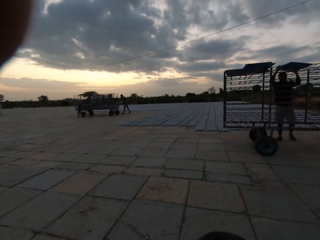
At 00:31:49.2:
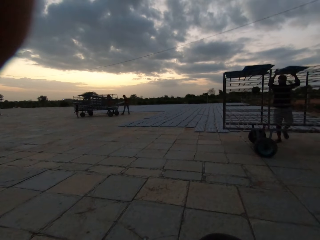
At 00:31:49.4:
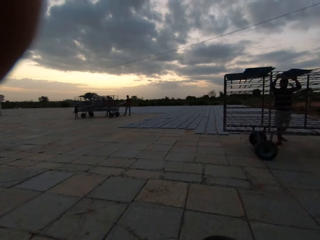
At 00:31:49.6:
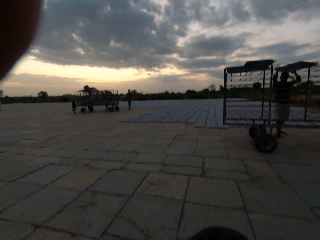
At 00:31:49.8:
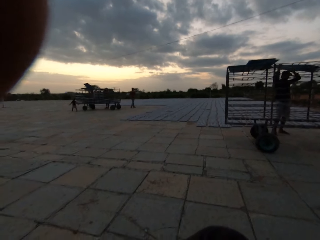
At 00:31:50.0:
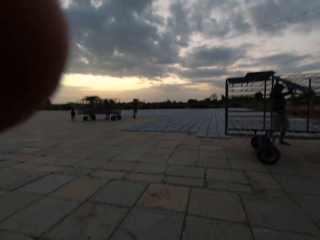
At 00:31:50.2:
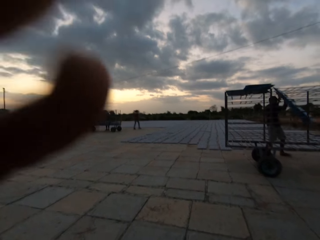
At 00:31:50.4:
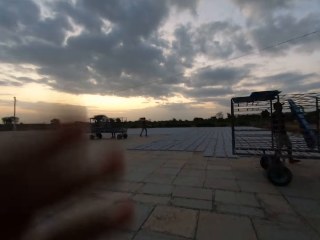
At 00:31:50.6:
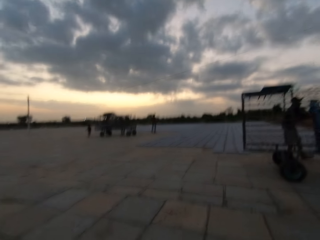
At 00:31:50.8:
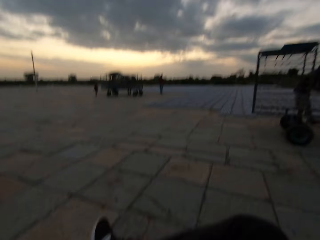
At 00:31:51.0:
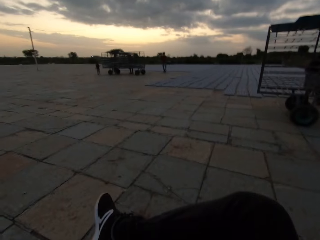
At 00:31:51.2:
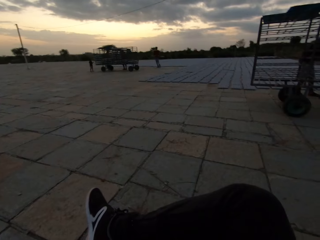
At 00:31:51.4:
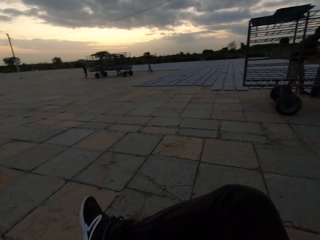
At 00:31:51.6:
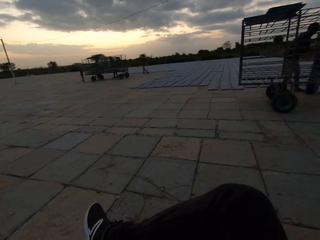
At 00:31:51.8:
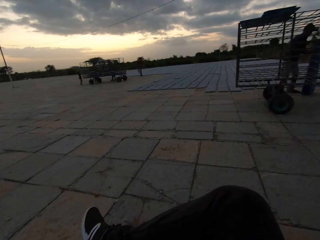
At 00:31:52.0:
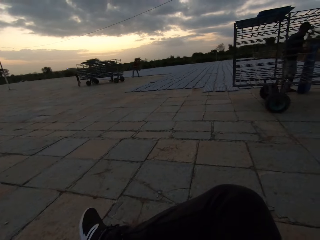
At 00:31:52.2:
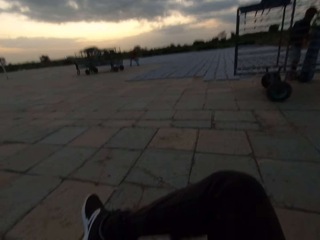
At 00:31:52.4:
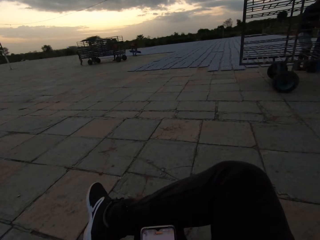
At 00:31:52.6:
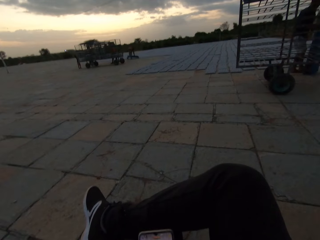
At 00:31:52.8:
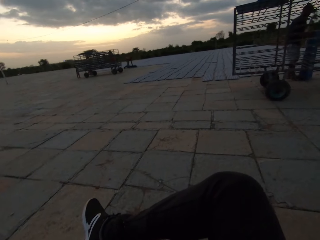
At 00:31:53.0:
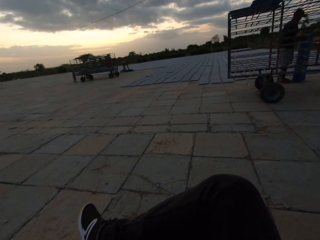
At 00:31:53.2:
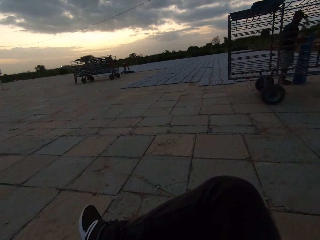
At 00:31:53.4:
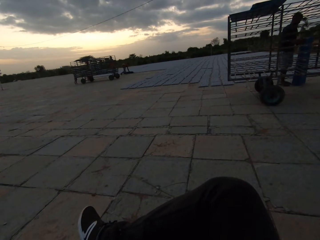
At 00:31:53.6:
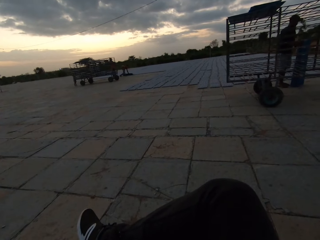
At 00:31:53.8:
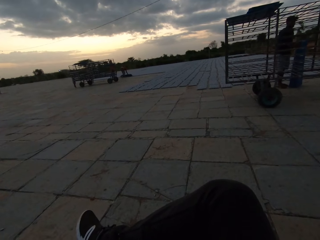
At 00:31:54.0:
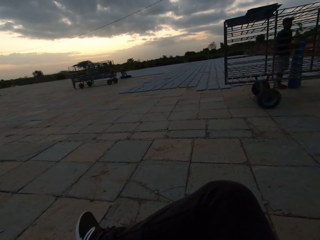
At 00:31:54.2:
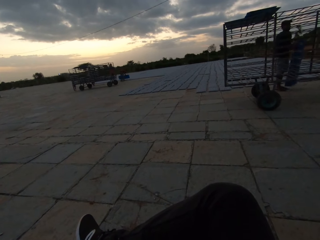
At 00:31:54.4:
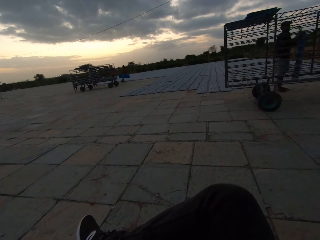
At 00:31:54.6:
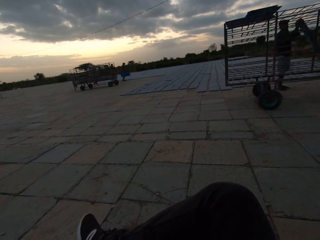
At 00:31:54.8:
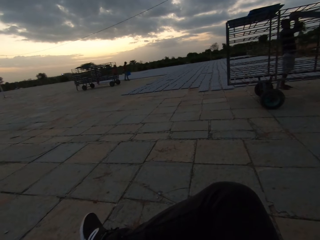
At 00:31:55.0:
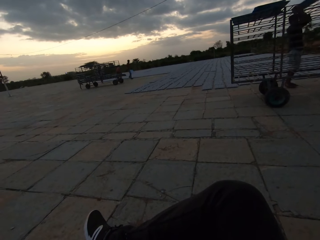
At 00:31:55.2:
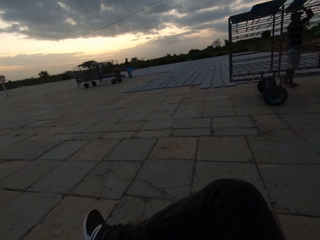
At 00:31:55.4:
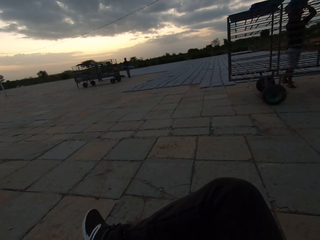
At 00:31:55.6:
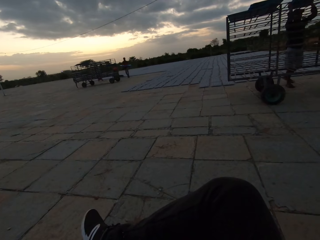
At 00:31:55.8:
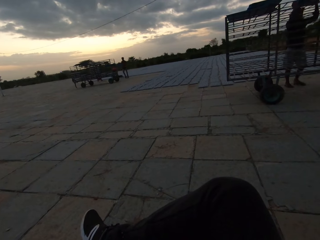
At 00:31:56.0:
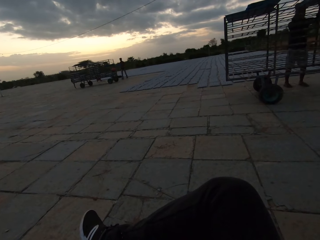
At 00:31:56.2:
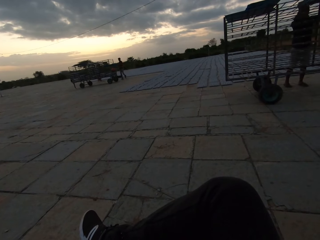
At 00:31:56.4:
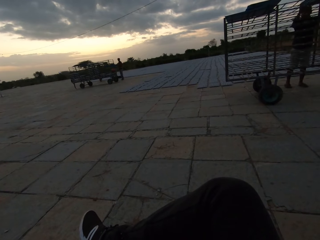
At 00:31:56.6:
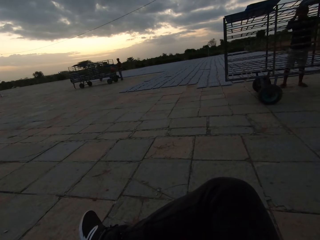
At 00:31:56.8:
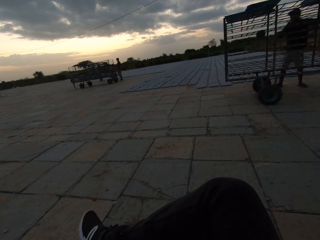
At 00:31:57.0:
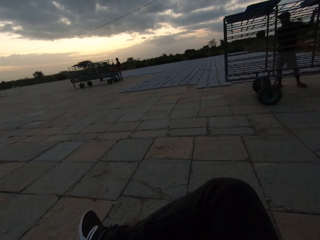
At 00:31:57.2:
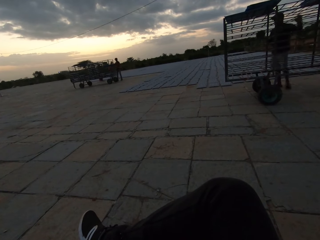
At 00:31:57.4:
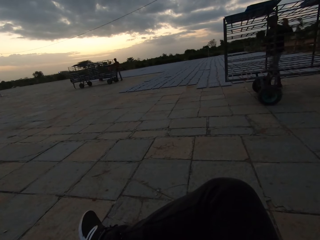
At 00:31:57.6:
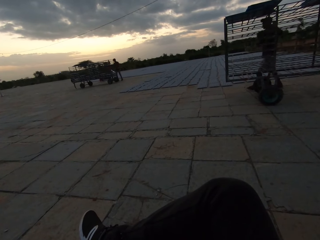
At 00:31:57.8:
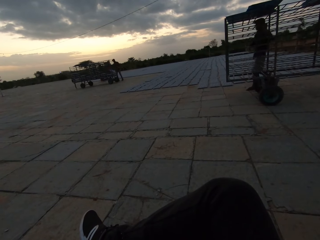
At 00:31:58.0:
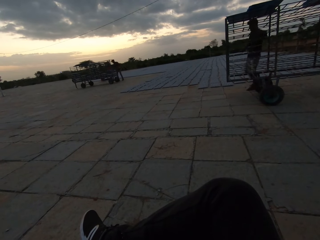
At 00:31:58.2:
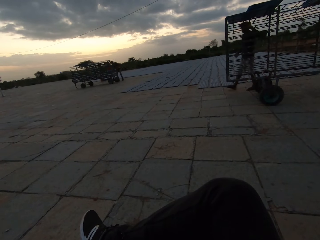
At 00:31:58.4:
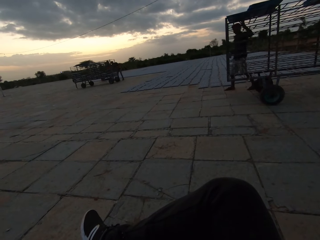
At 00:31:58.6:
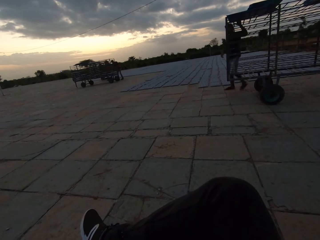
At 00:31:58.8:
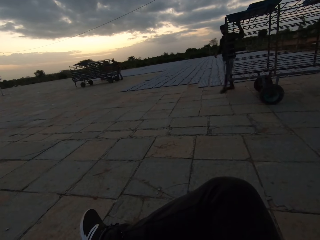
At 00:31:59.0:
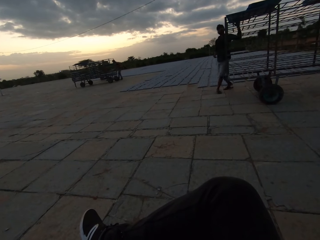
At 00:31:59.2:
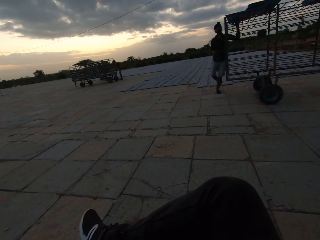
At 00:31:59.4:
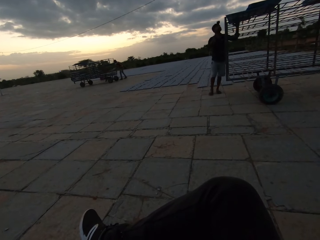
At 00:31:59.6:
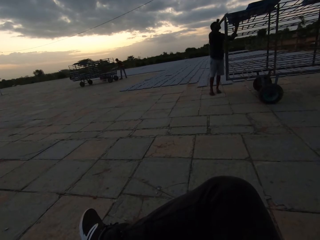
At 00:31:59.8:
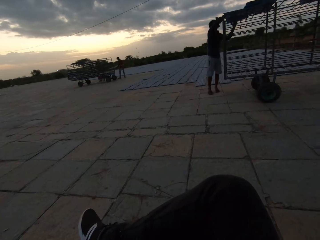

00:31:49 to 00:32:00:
A man places the interlocking decks on the ground with both hands. The camera wearer looks at the phone and looks around the area. The man raises the interlocking decks from the ground with both hands and drops the interlocking decks on the metal rack with both hands. The man touches an interlocking decking on the metal rack with his left hand.

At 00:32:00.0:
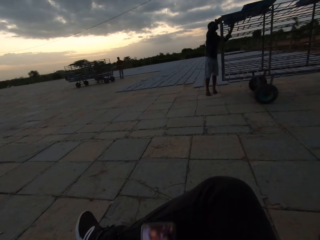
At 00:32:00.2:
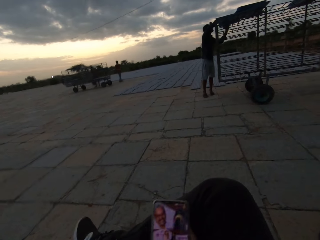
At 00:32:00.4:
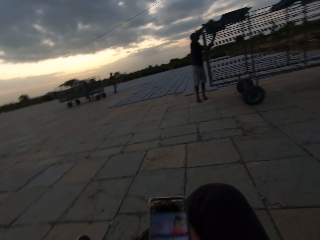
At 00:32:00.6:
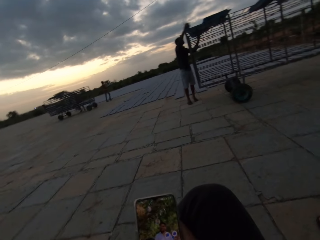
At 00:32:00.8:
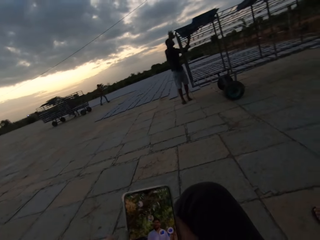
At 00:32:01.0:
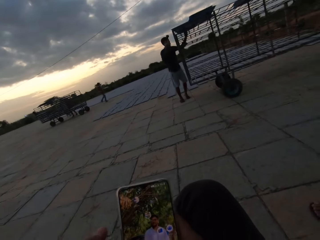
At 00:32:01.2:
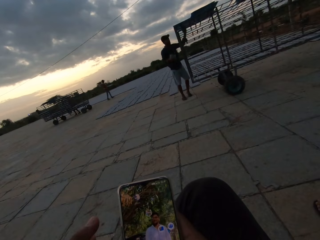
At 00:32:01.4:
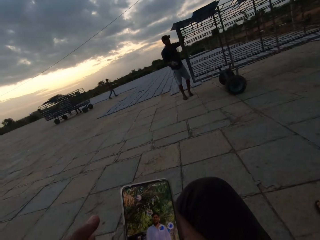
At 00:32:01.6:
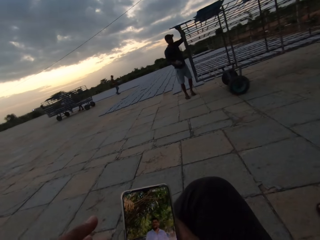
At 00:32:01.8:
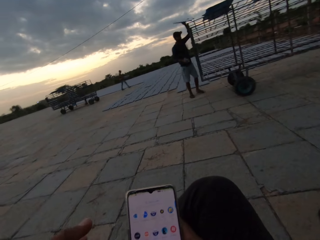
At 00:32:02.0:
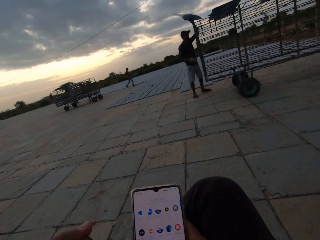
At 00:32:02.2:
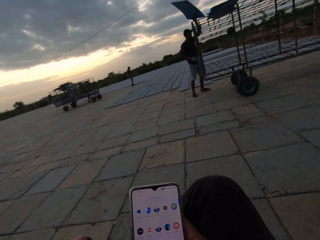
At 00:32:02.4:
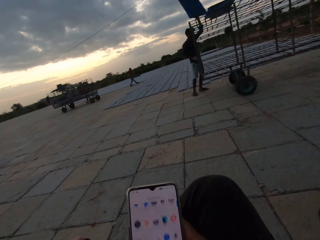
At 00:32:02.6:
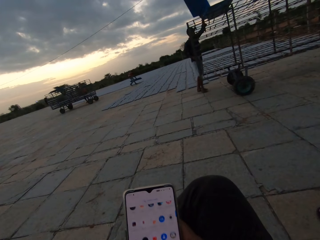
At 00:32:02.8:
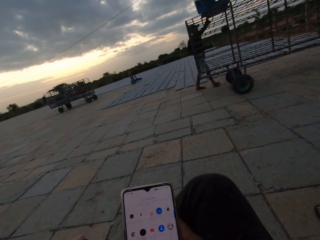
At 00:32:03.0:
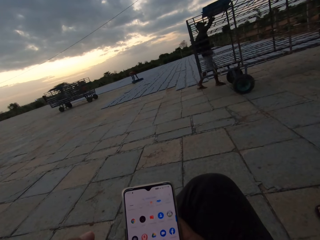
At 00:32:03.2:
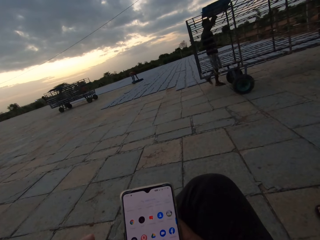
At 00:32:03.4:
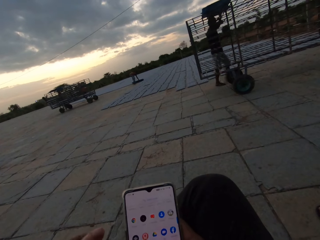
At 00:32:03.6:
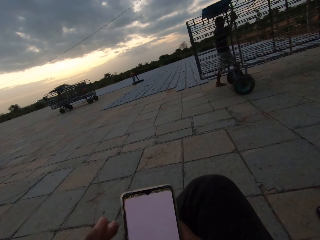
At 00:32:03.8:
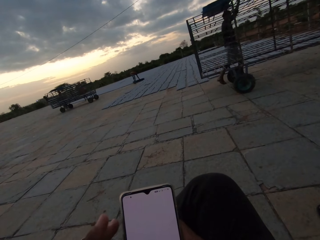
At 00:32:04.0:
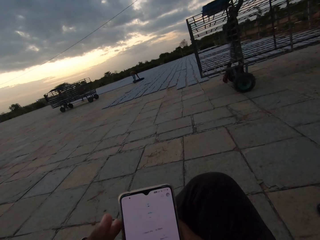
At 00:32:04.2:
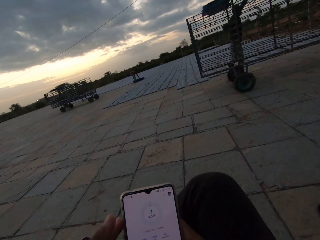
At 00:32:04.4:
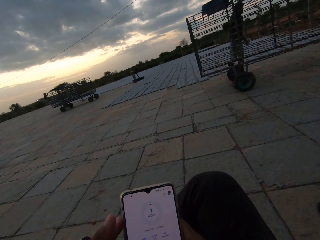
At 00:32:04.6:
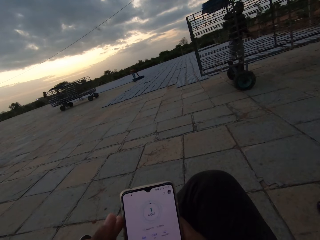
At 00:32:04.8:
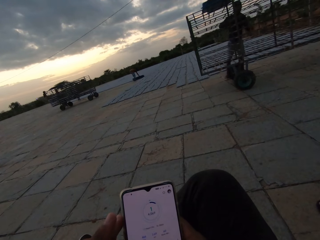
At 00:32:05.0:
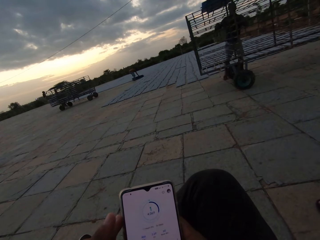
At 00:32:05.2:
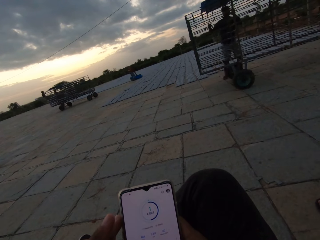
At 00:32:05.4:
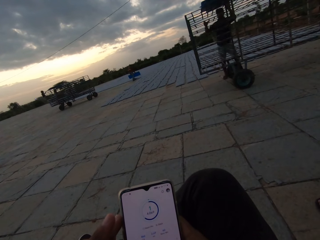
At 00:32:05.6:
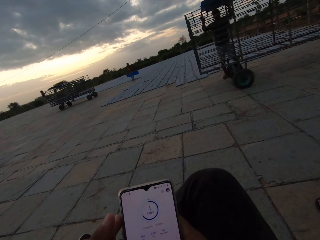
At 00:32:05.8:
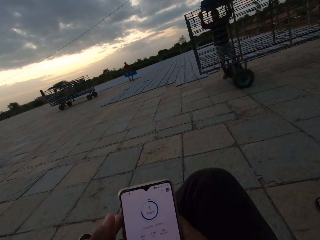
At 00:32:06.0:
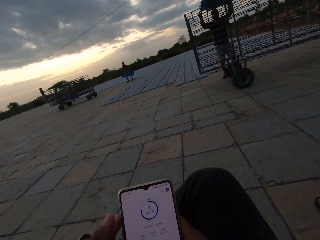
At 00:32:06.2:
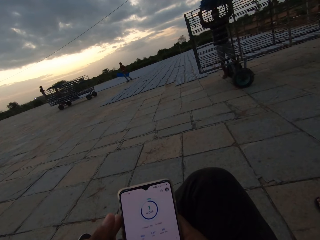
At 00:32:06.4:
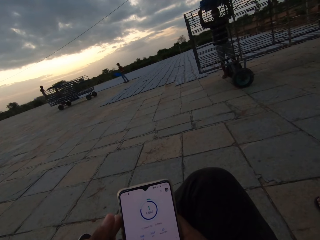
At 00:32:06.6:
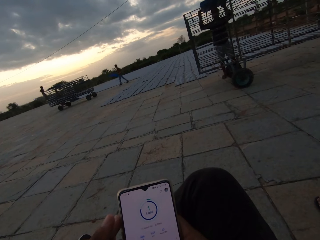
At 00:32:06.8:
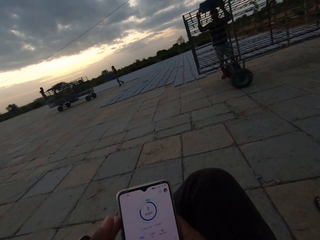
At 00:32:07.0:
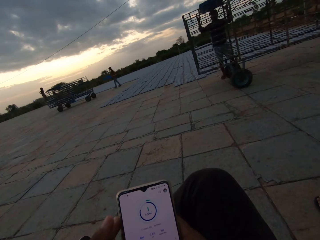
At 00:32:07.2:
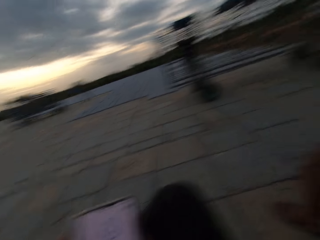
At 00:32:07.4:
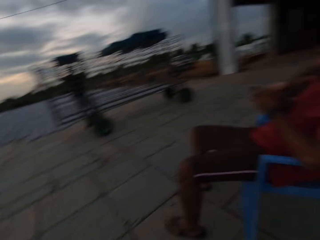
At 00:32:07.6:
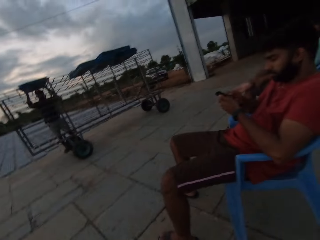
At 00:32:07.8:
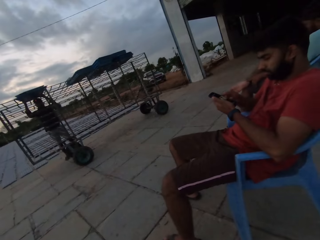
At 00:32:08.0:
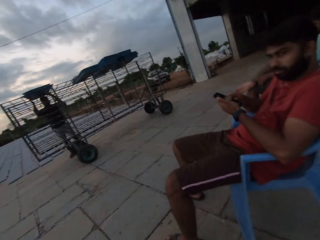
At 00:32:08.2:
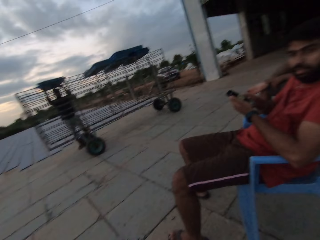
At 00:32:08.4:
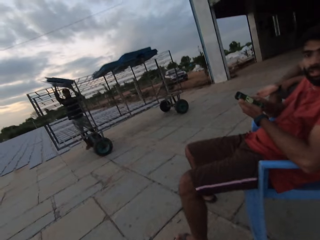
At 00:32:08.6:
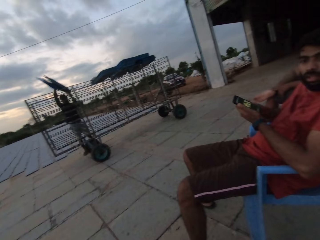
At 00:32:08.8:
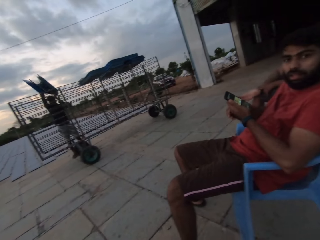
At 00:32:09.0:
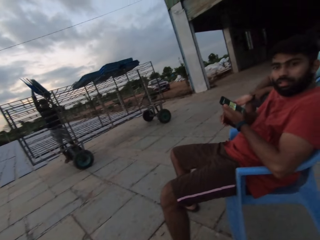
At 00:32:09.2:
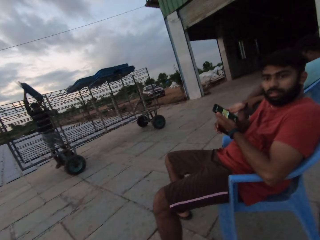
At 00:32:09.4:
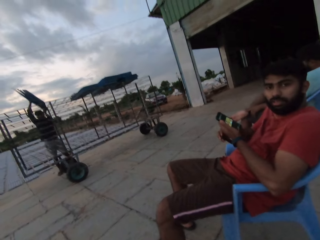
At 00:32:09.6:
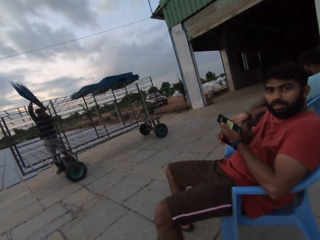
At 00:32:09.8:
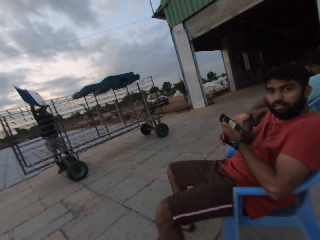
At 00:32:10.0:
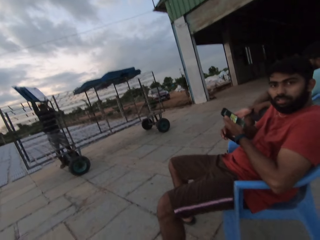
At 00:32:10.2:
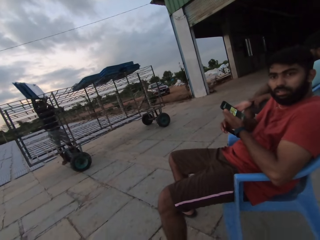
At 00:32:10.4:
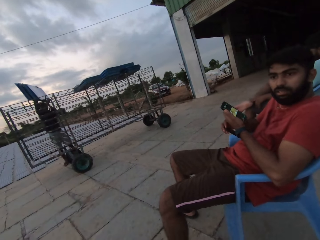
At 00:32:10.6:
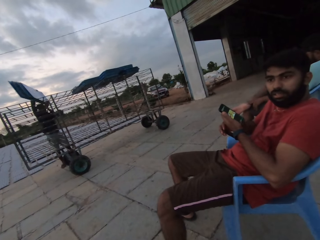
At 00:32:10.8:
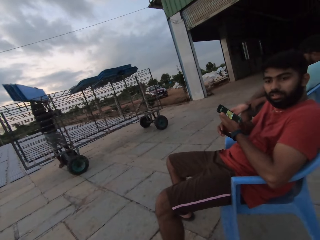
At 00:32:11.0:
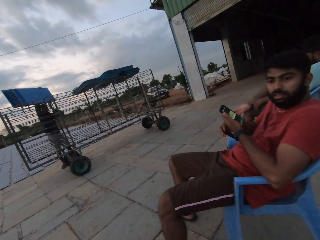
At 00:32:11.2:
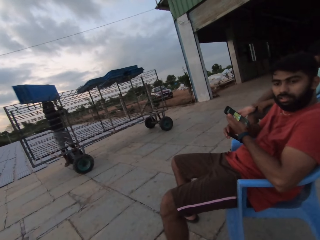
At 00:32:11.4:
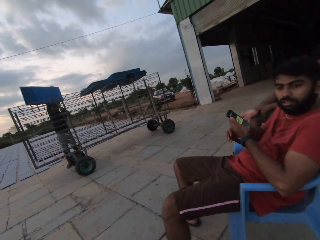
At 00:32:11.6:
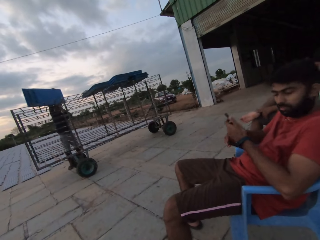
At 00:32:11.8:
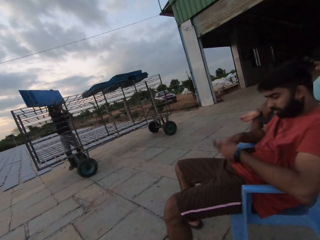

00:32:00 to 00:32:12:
The camera wearer raises the phone with his right hand. A man picks up a box from the metal rack with his right hand. The camera wearer looks at the phone. The man picks up the interlocking deck from the metal rack with his left hand. The camera wearer converses with another man. He operates the phone with both hands. The first man drops the interlocking deck on the metal rack with his left hand and drops the box on the metal rack with his right hand. The first man moves the interlocking deck on the metal rack with both hands. The other man holds the phone with his left hand. The first man carries the interlocking deck from the metal rack with both hands. The camera wearer looks at the other man. The other man looks at the camera wearer.
